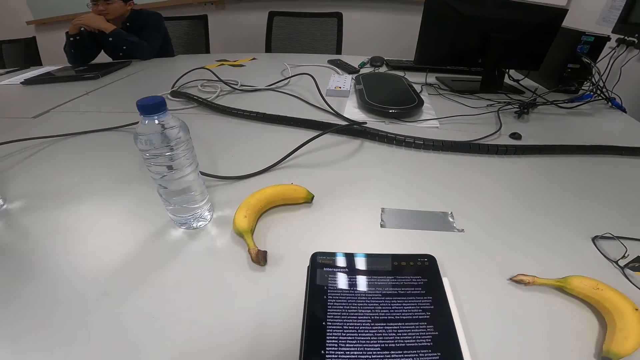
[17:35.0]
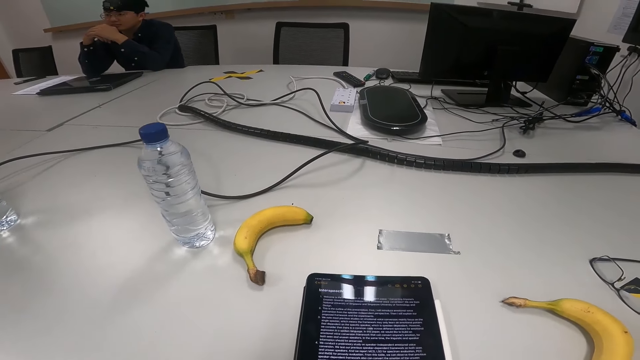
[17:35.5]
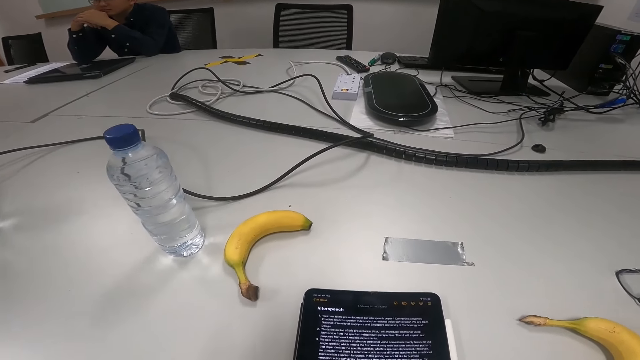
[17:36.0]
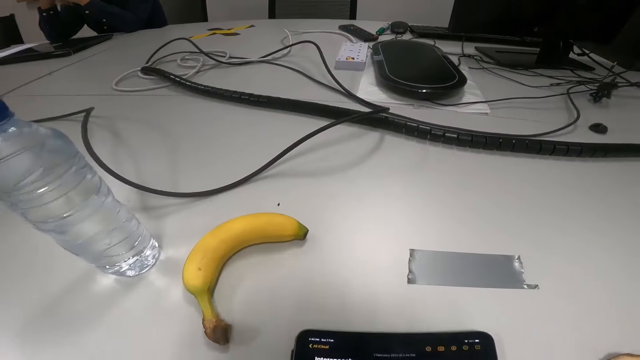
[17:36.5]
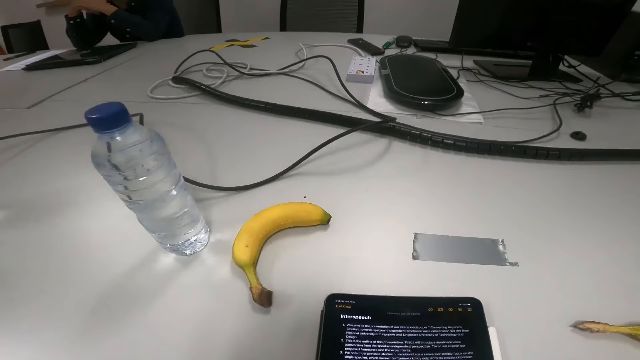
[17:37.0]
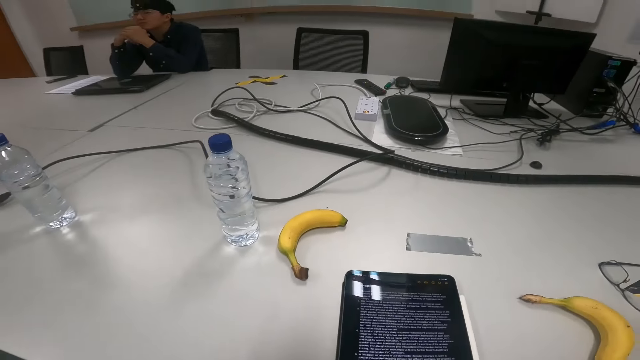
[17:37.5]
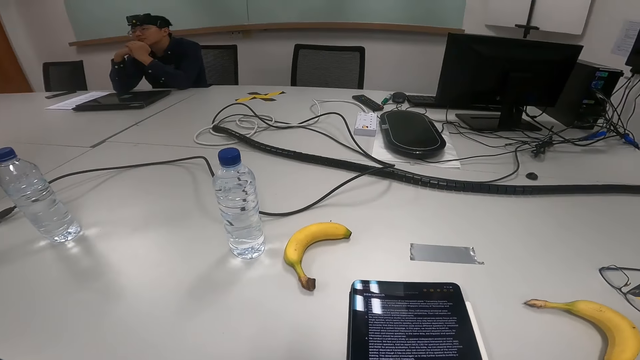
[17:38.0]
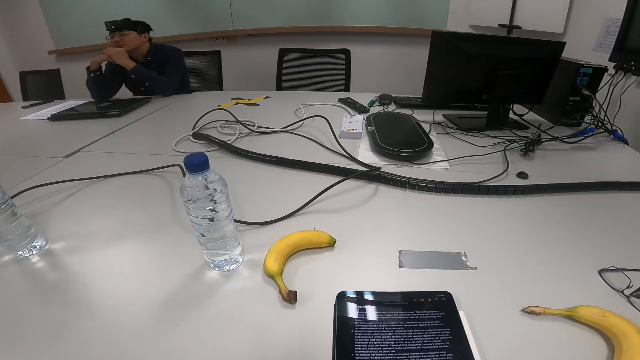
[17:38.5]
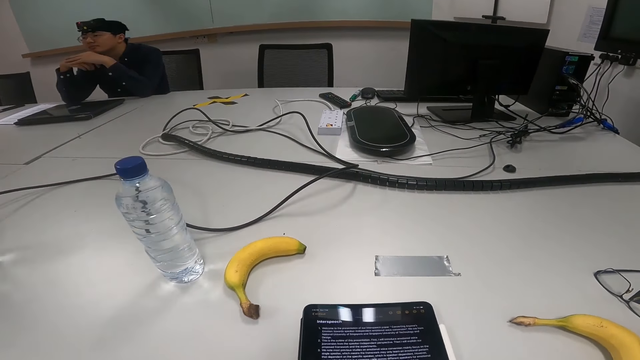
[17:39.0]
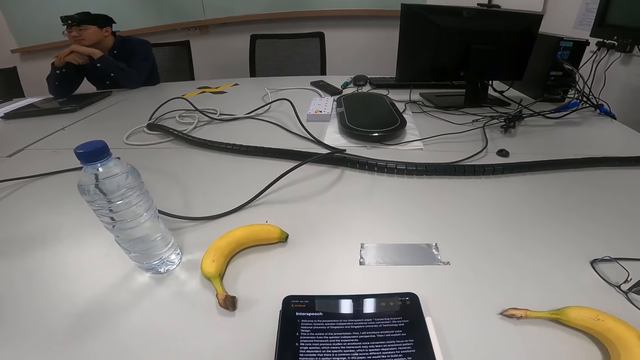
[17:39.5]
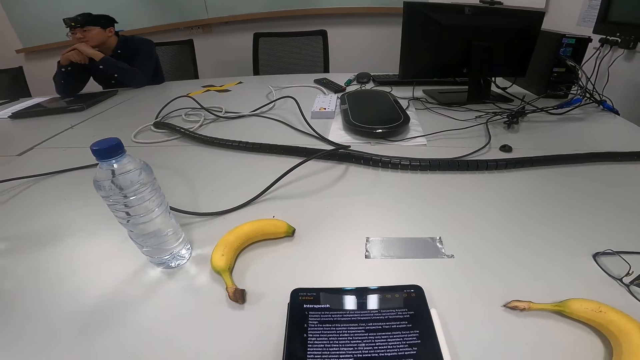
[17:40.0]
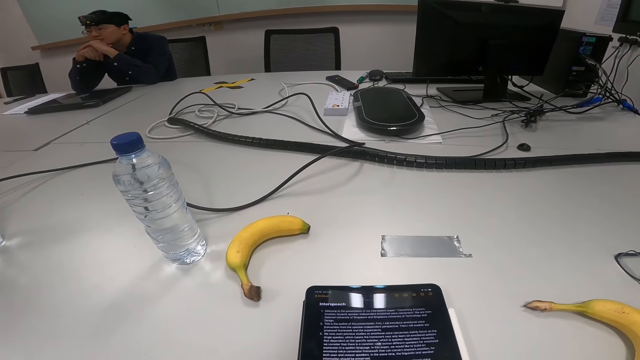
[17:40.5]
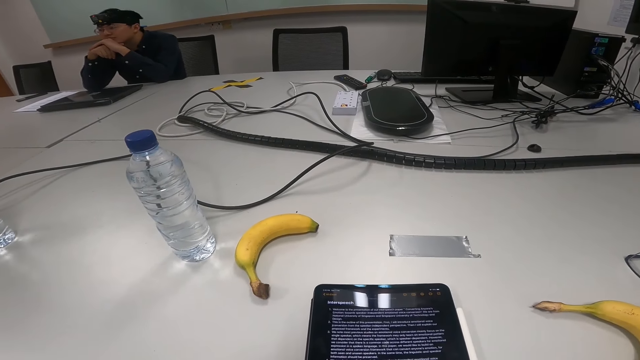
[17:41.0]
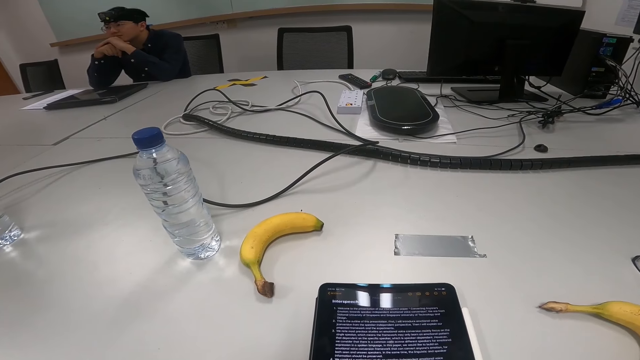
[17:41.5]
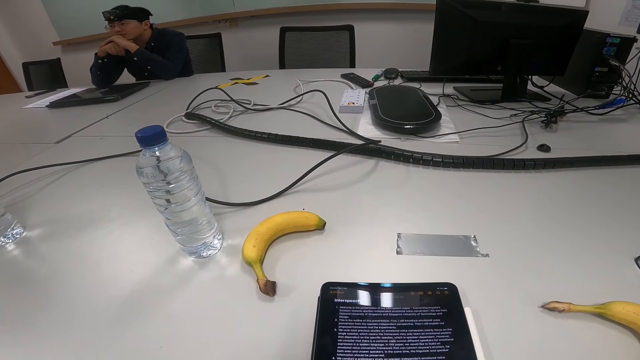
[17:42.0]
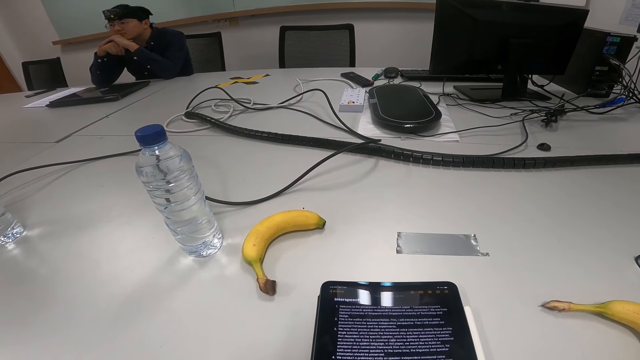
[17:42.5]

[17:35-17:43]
A person straightens the hands.

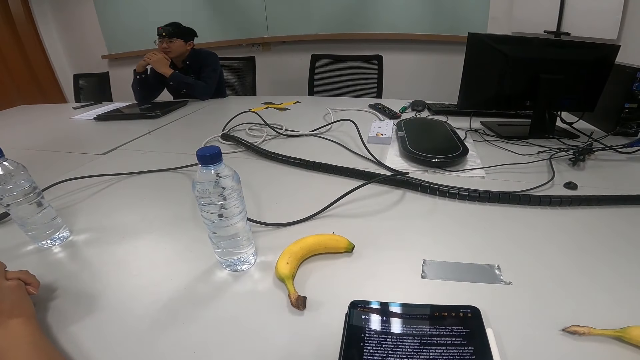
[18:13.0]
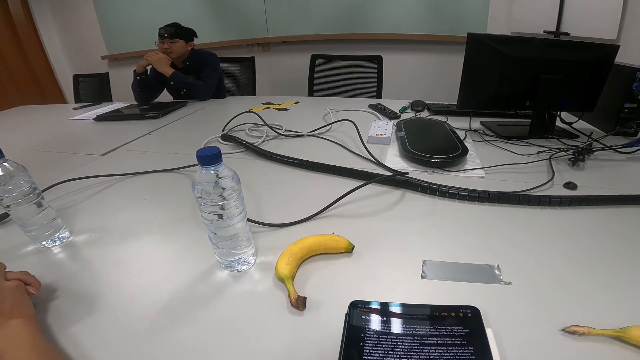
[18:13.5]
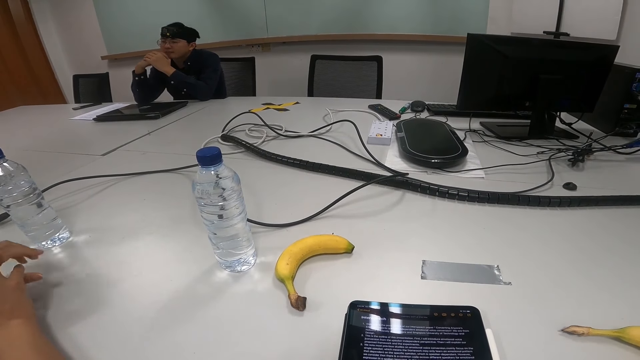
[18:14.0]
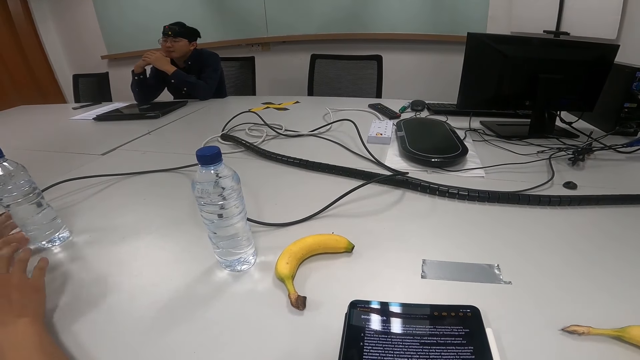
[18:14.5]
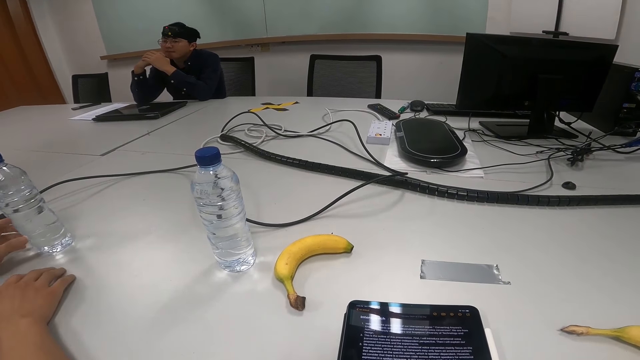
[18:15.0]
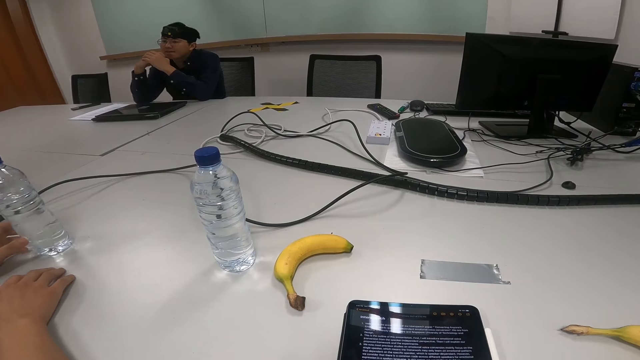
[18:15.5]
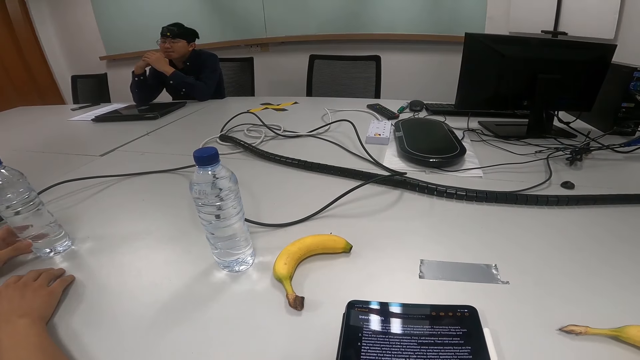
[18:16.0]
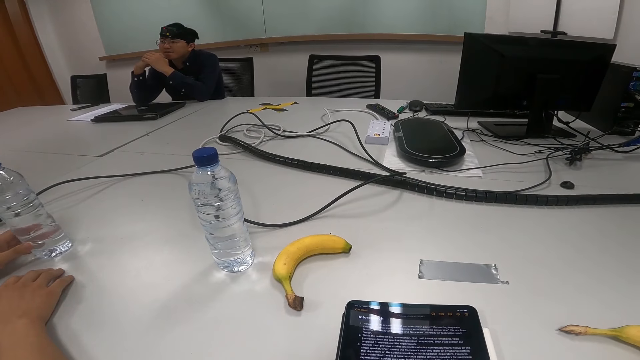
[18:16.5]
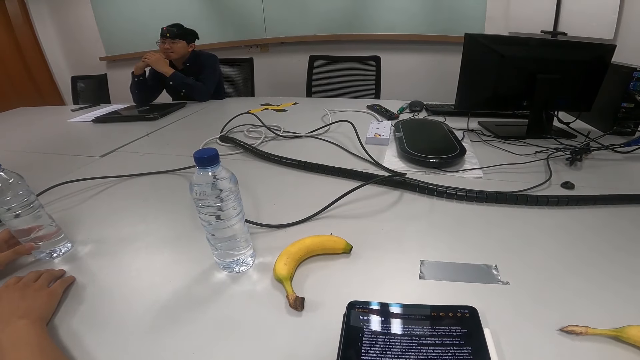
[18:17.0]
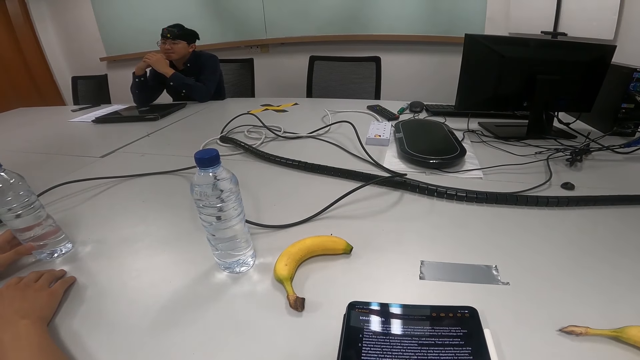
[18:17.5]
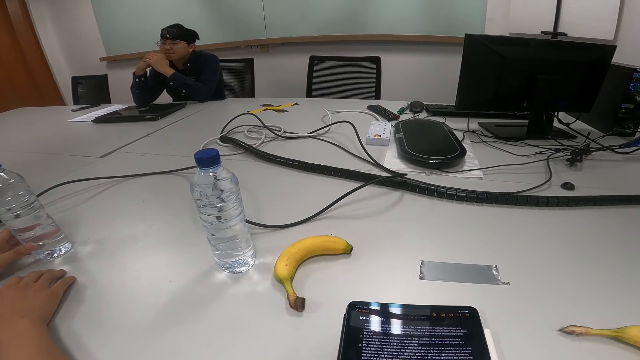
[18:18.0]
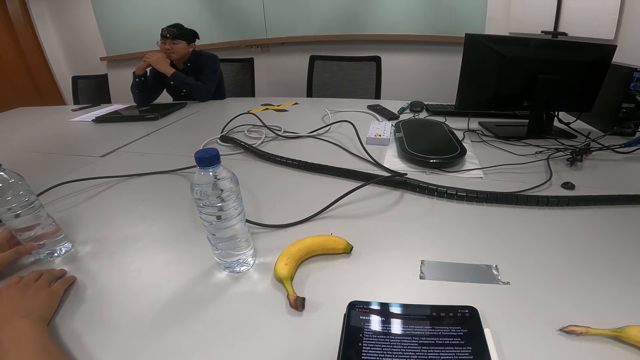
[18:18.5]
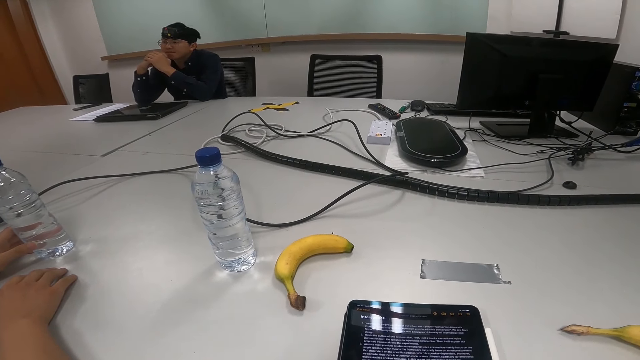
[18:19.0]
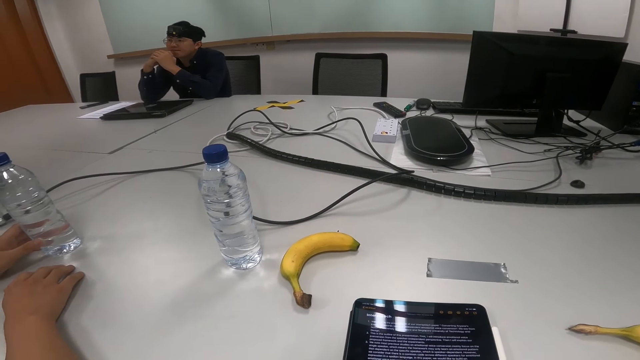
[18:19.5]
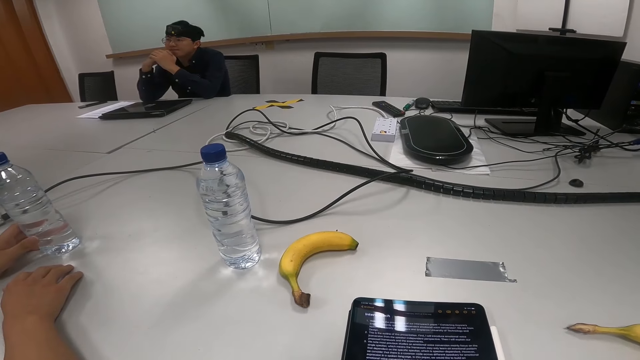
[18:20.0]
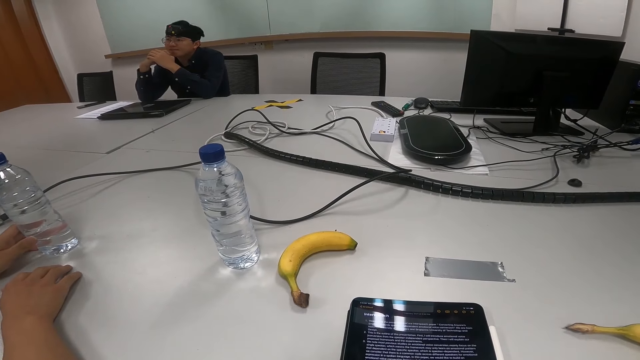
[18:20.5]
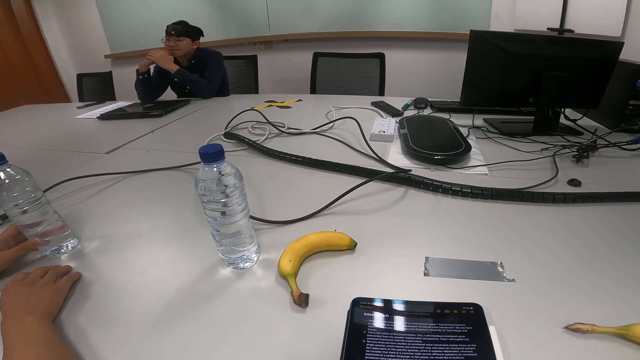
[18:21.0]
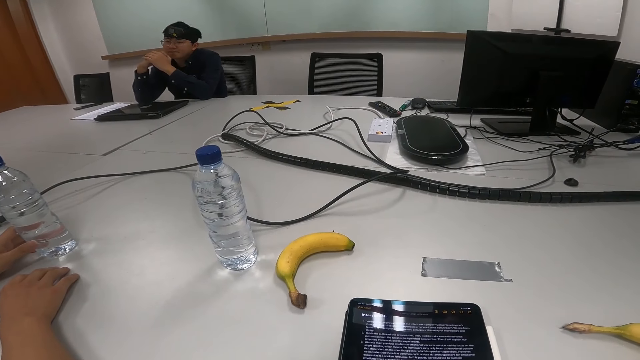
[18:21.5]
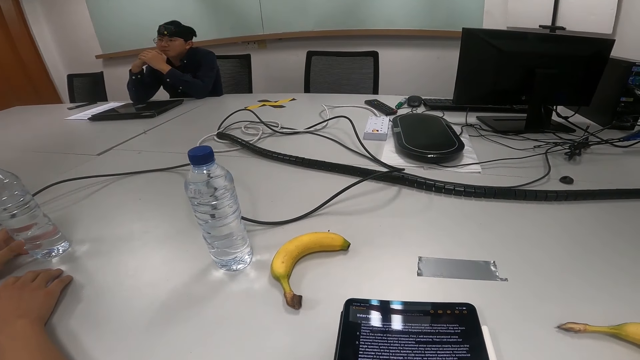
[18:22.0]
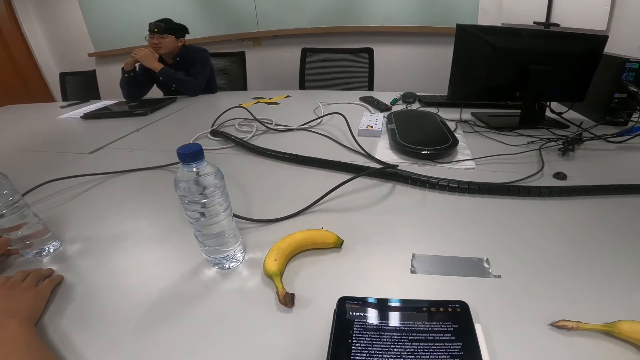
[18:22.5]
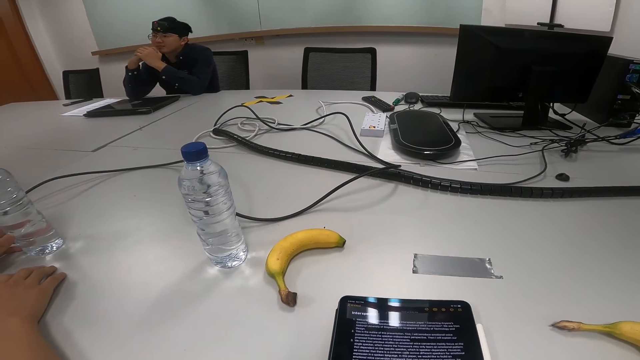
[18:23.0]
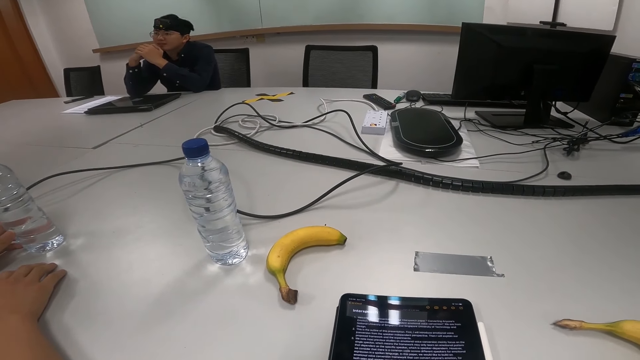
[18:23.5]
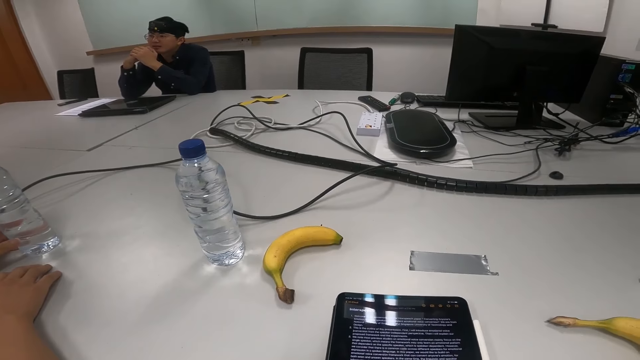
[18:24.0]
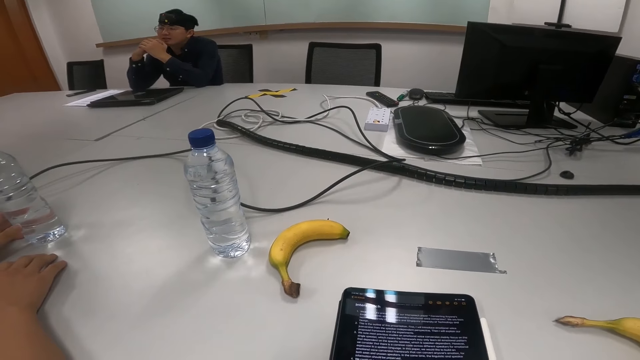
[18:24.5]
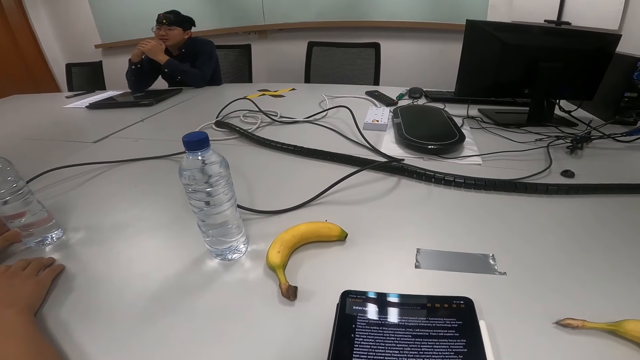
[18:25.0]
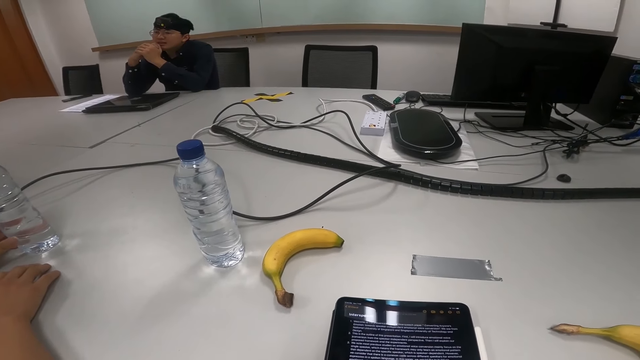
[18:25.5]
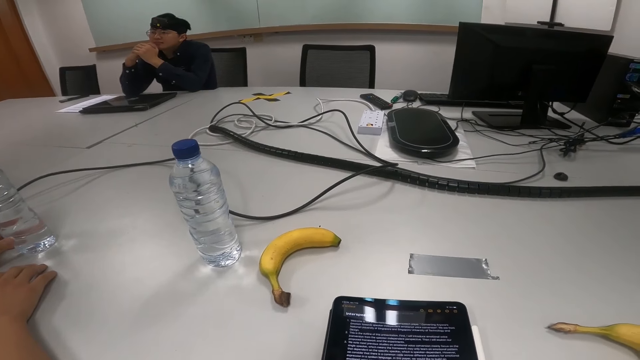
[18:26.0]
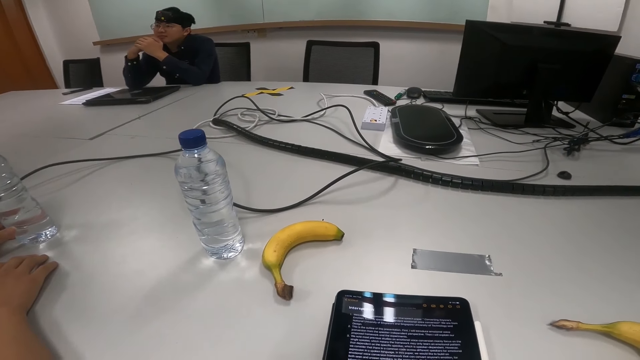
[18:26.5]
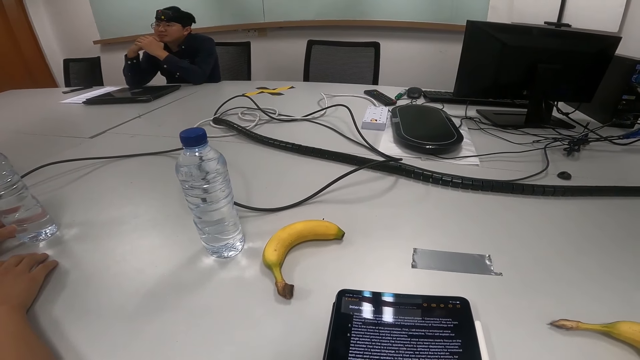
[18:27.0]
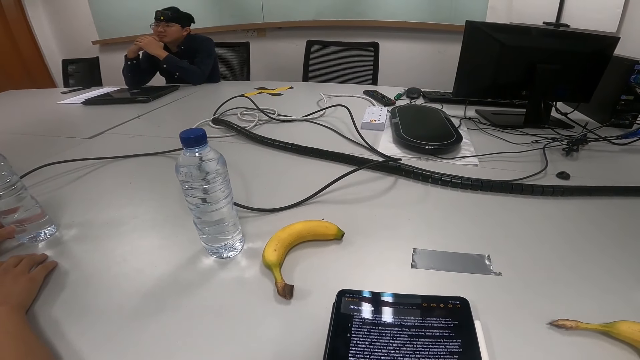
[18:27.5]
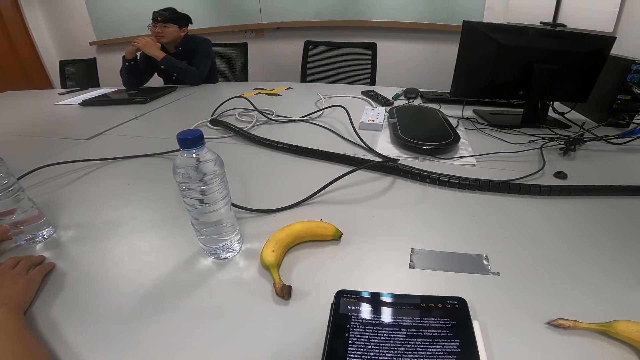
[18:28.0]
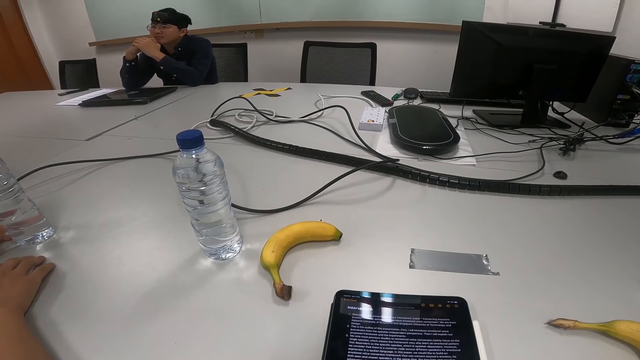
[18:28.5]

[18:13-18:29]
A person touches a water bottle on the table.
